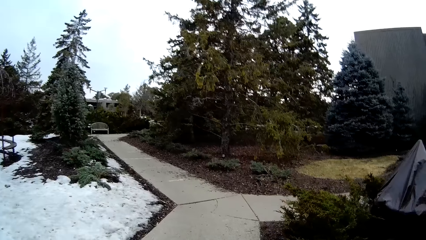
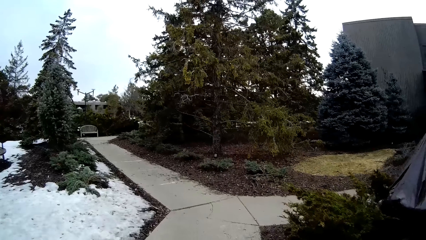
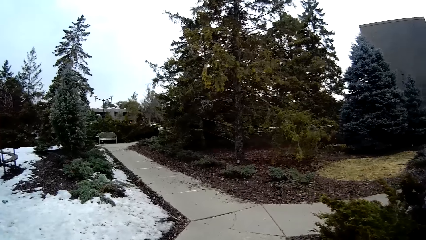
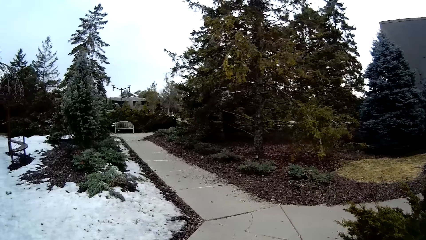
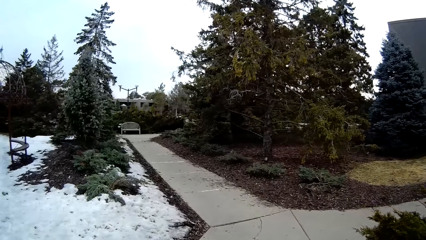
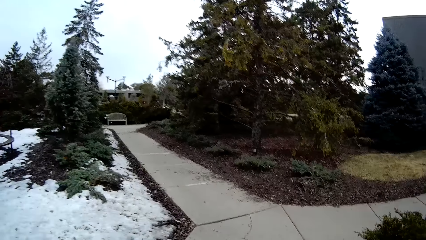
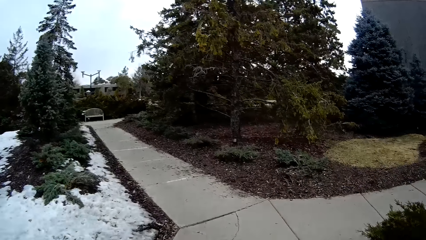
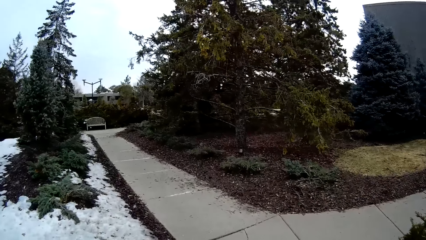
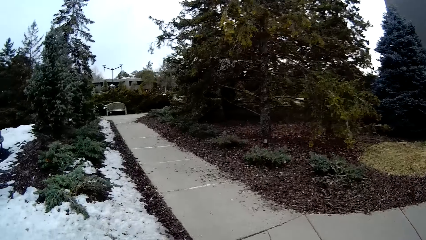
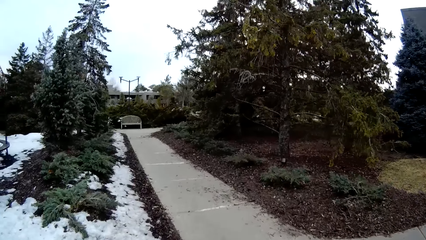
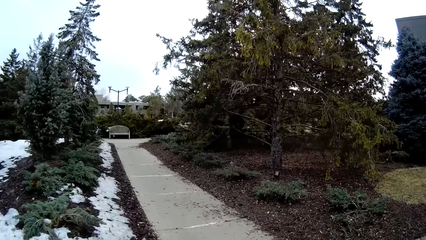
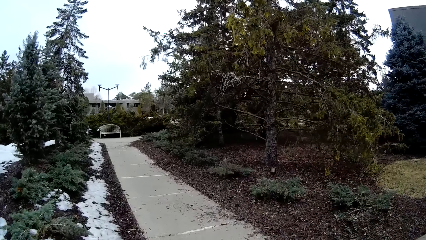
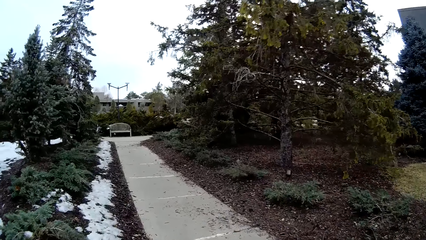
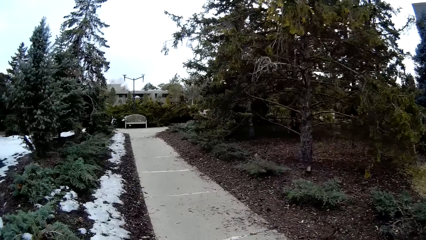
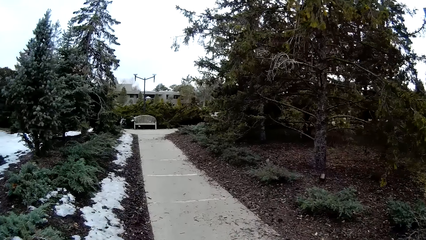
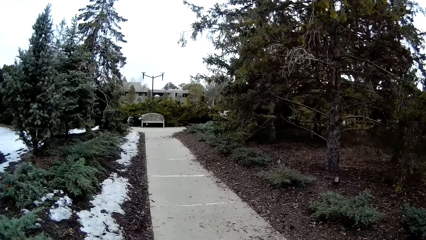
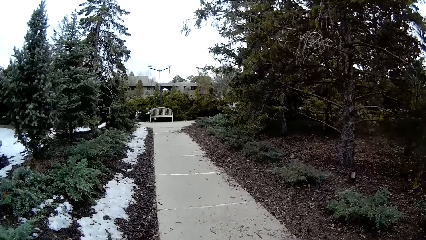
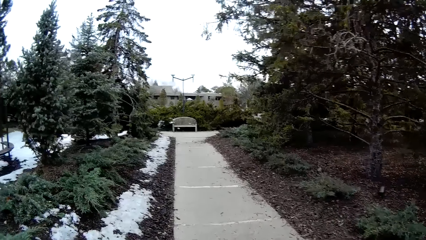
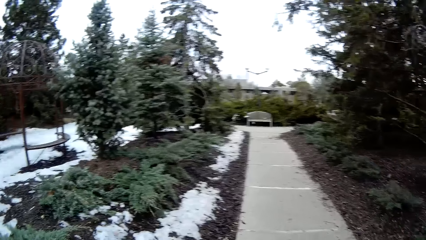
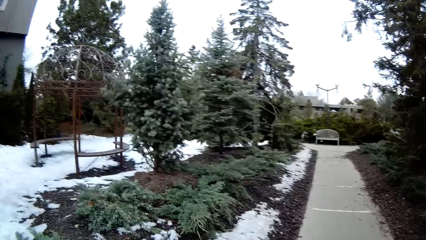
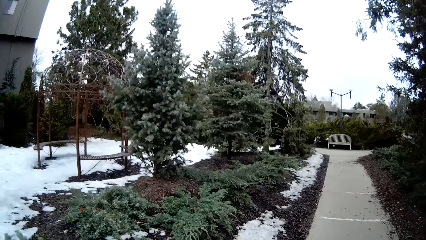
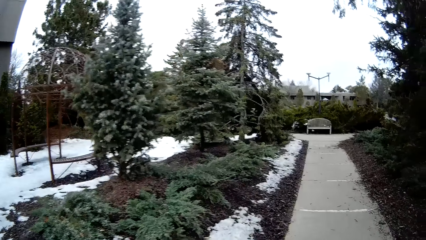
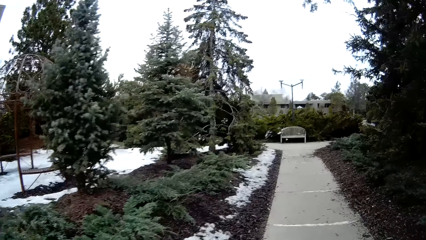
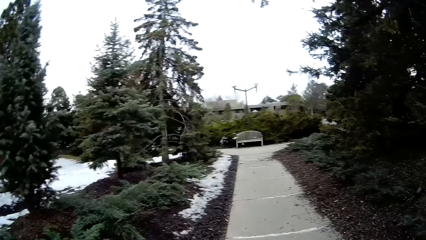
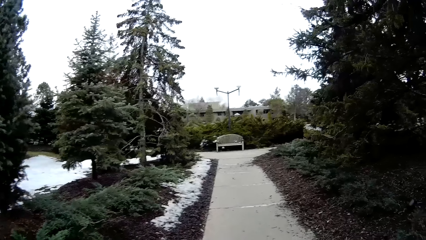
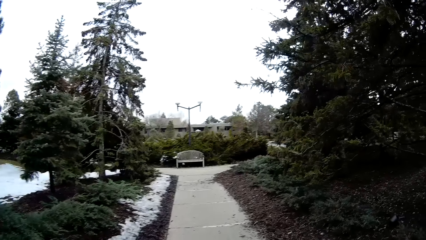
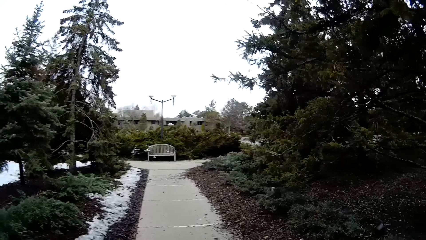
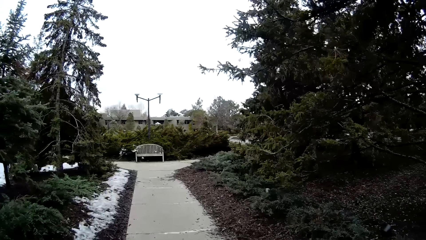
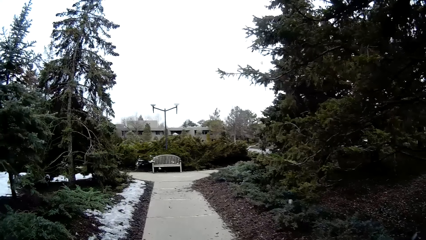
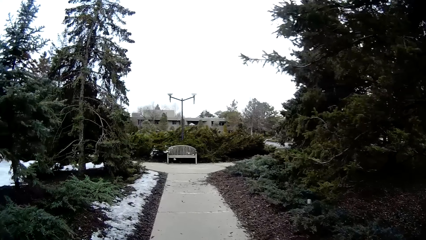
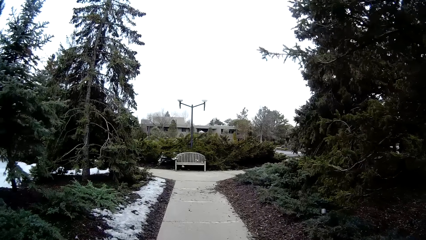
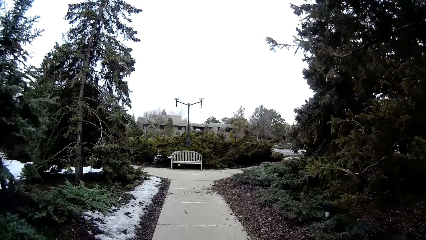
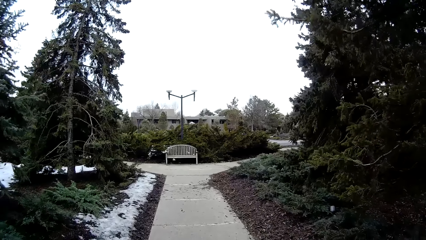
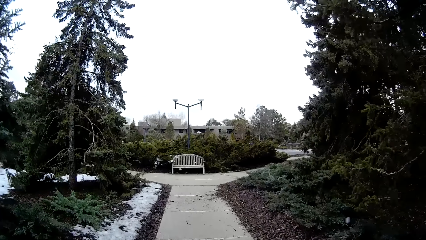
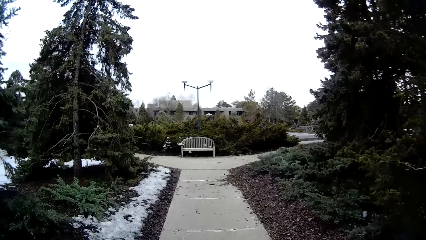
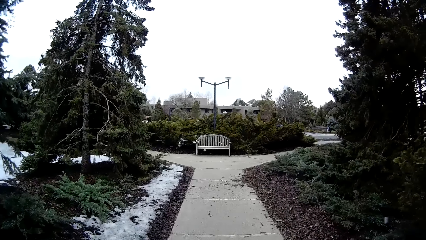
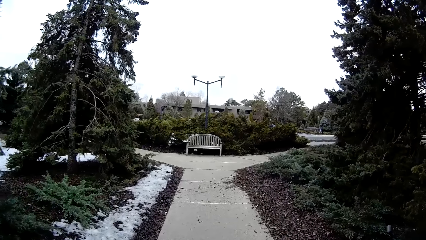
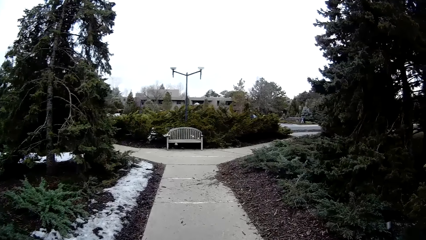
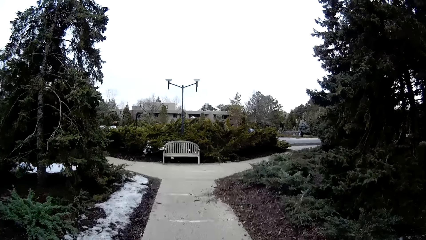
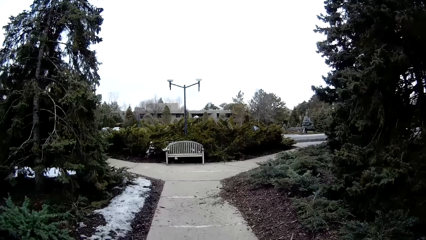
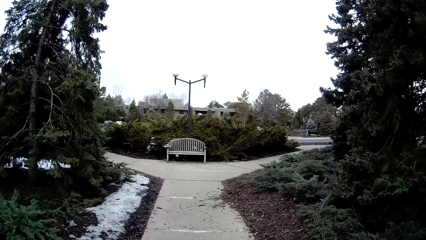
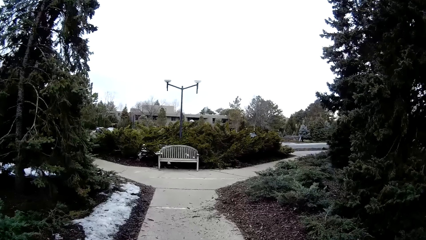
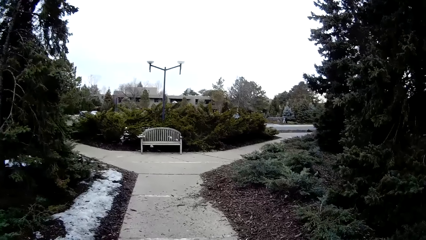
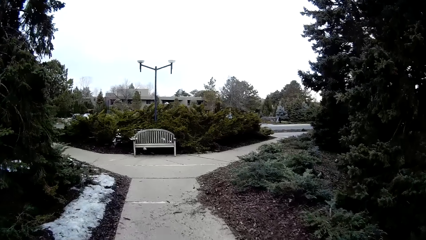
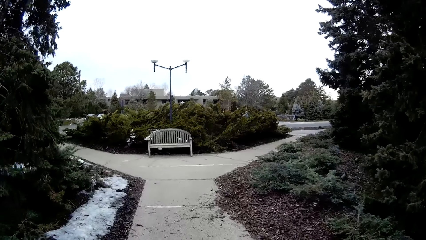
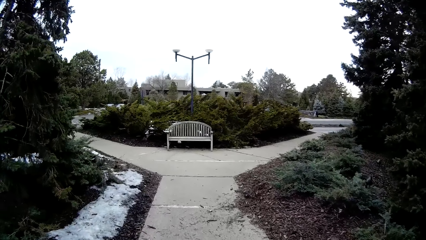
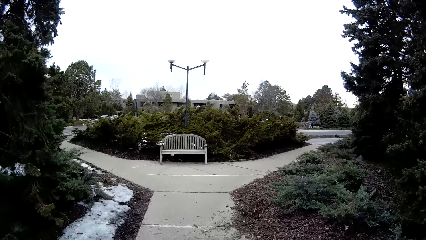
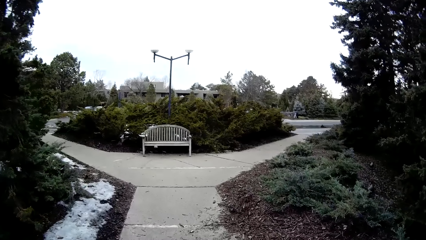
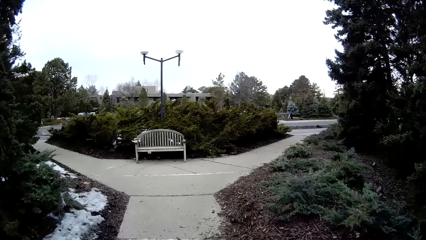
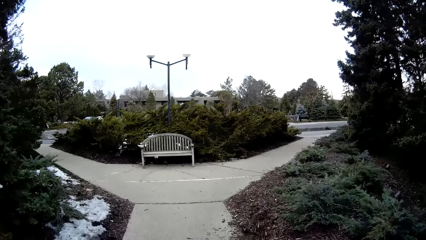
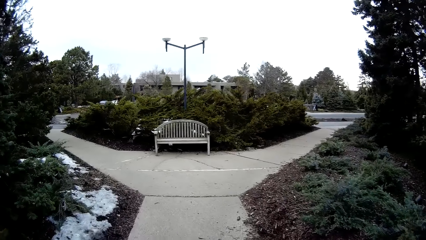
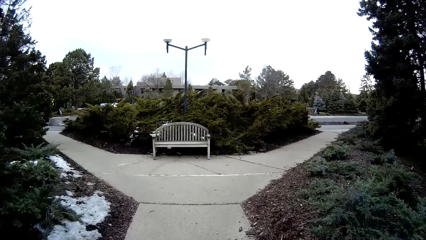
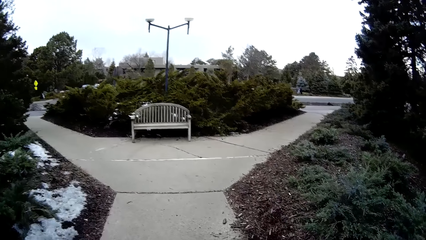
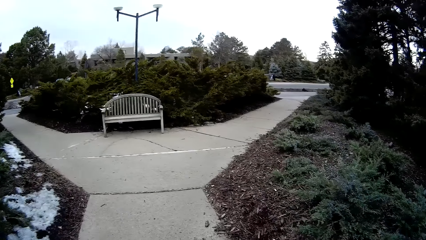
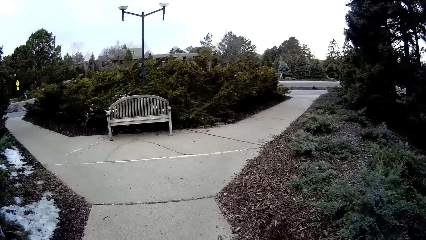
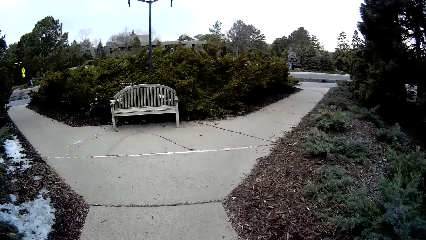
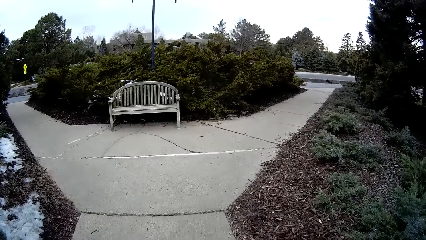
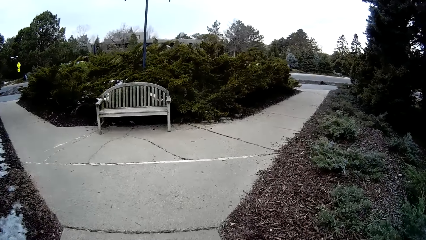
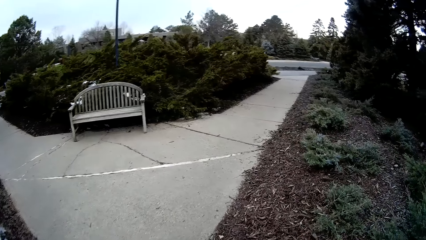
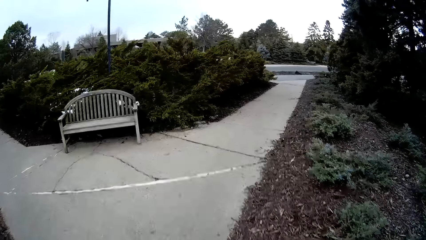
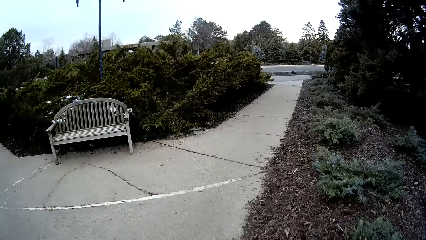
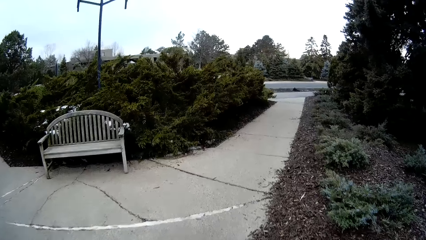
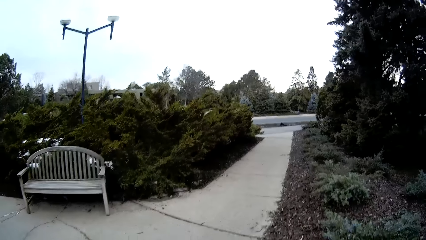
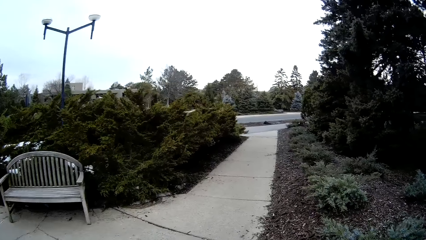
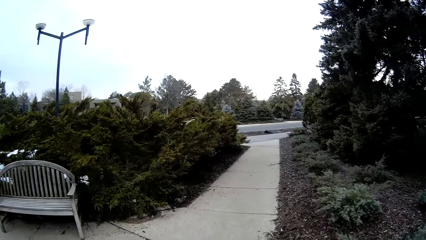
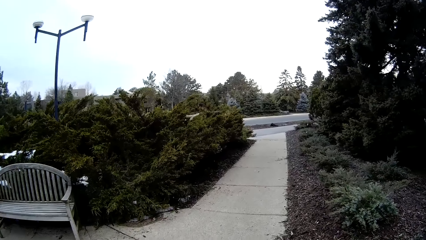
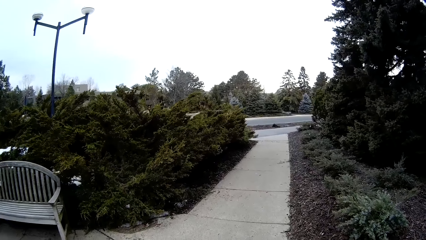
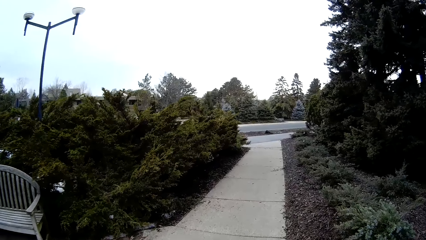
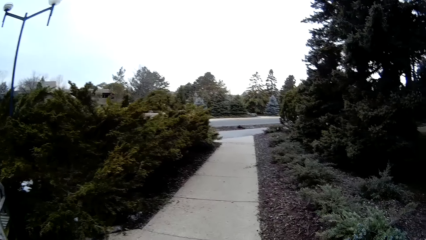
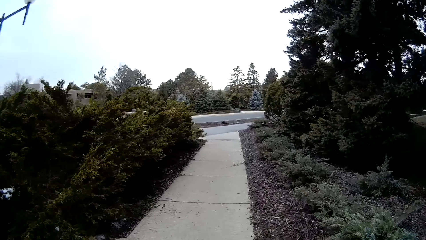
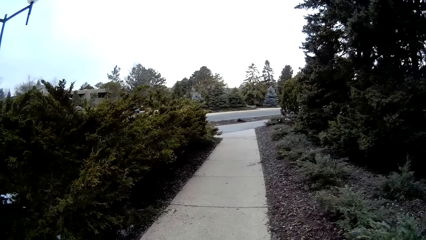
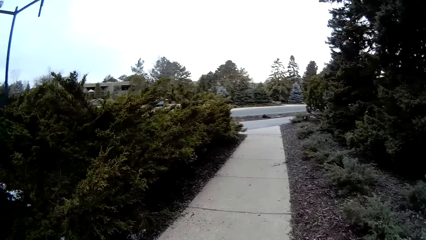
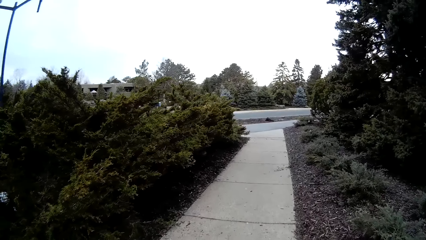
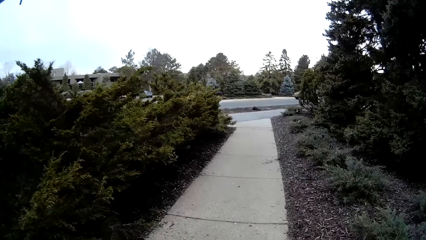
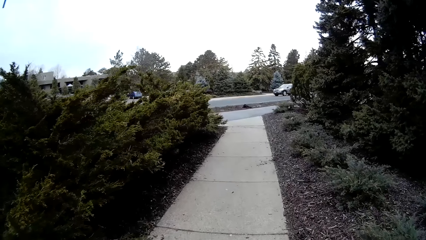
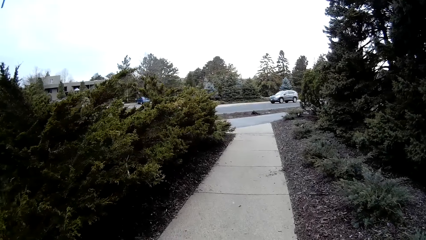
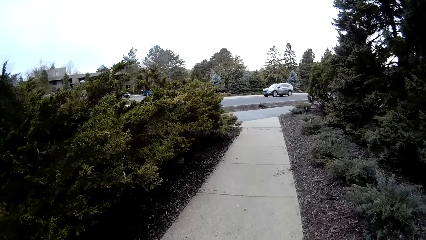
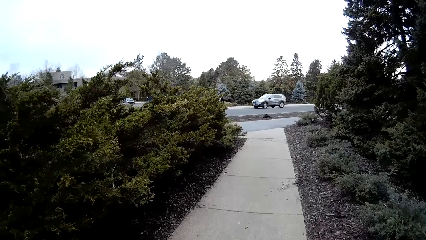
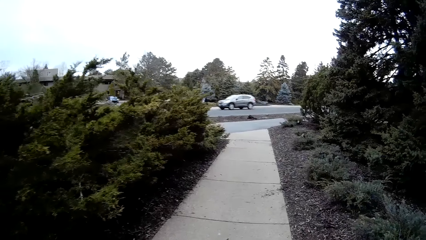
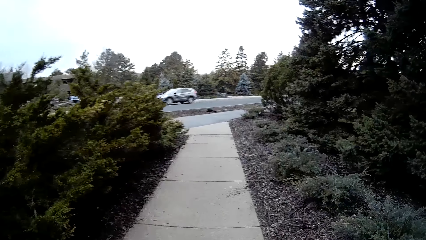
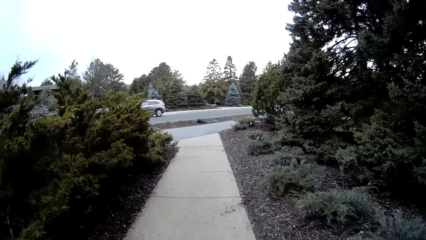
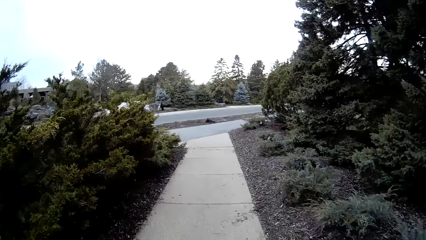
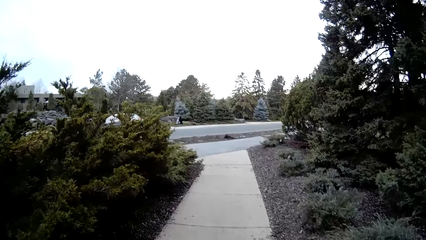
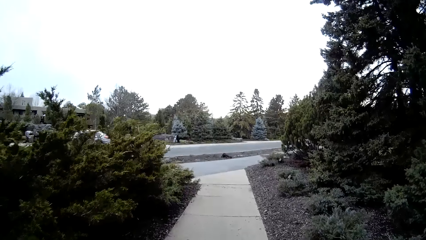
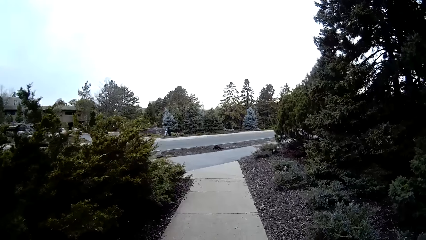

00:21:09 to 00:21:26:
The camera wearer walks. They walk again.
